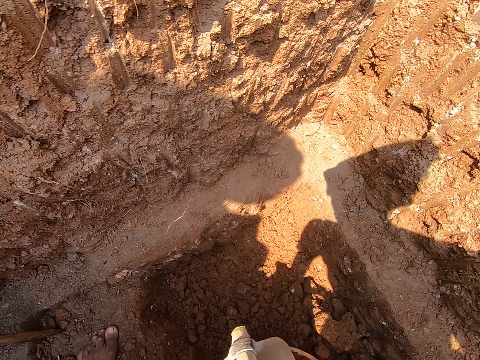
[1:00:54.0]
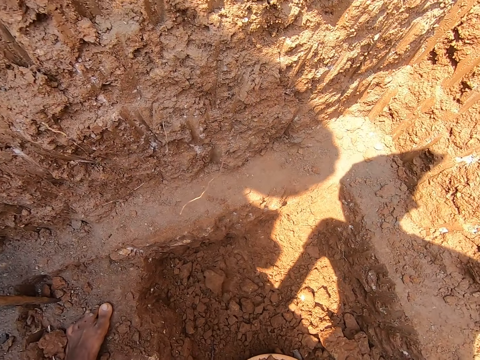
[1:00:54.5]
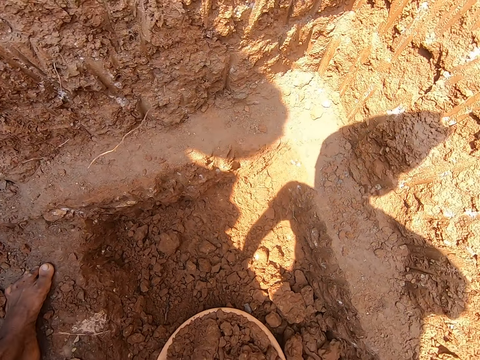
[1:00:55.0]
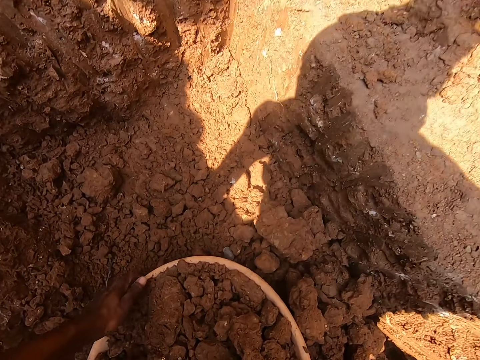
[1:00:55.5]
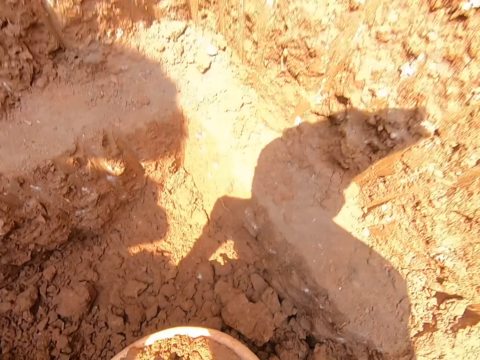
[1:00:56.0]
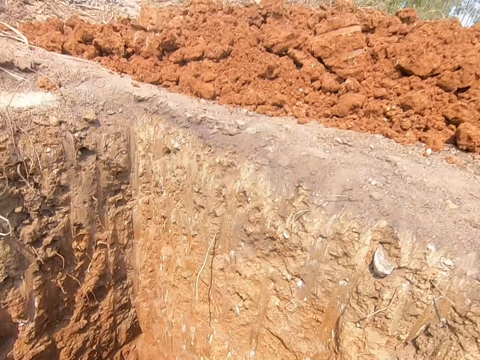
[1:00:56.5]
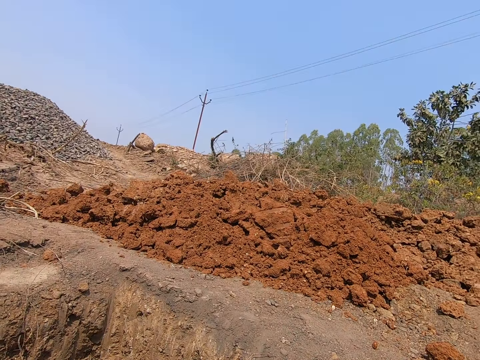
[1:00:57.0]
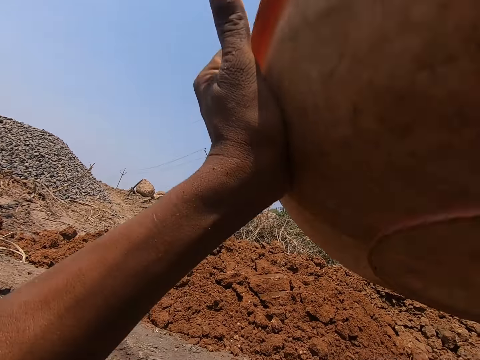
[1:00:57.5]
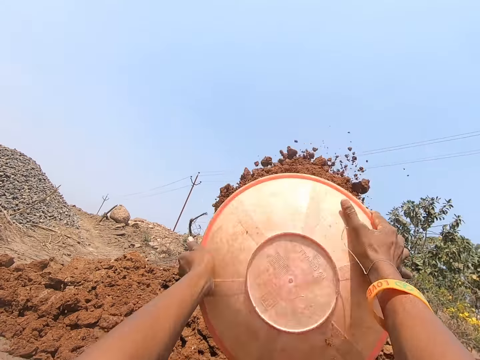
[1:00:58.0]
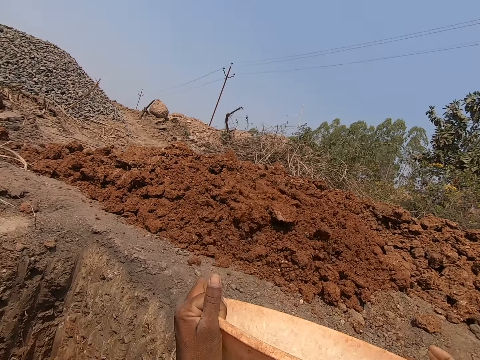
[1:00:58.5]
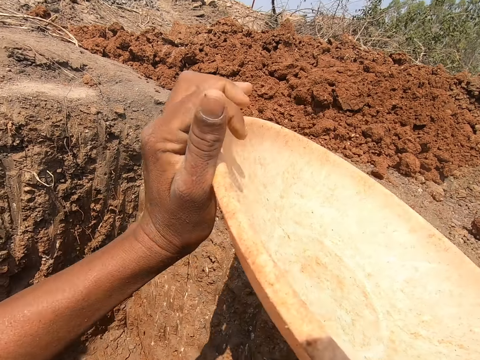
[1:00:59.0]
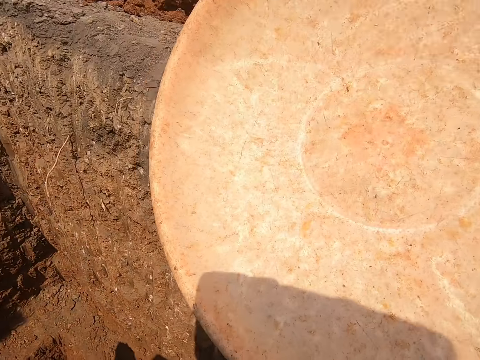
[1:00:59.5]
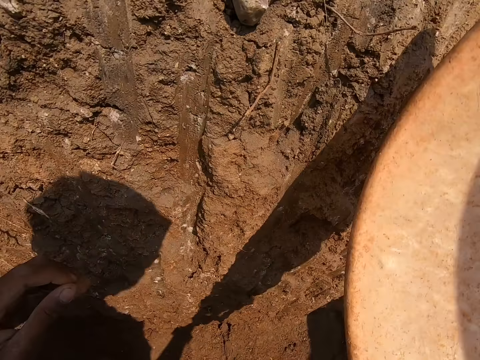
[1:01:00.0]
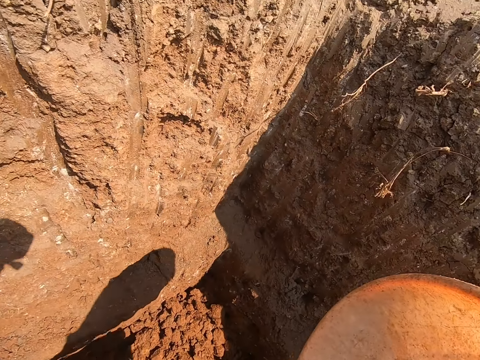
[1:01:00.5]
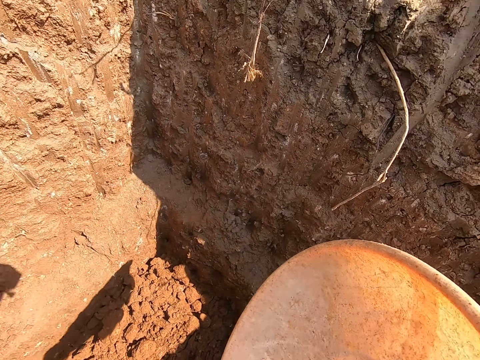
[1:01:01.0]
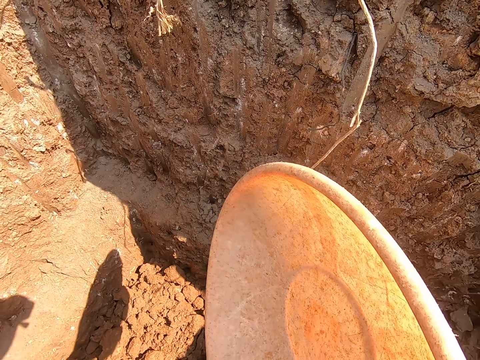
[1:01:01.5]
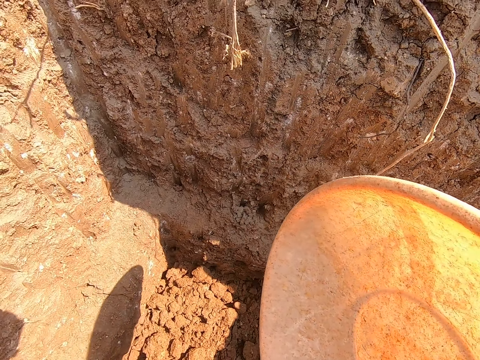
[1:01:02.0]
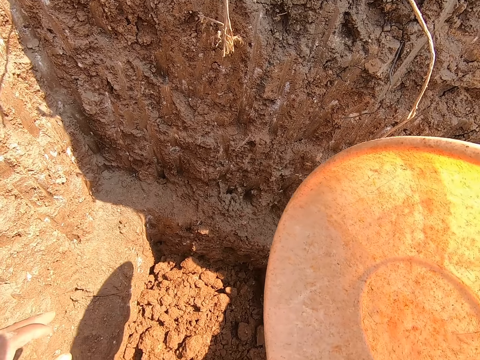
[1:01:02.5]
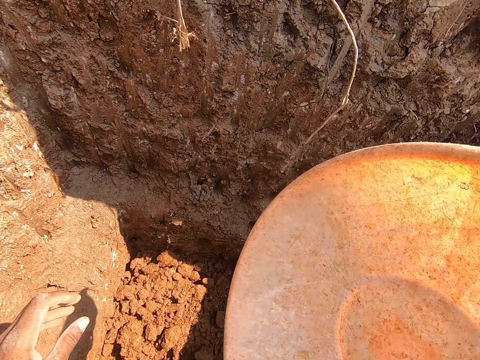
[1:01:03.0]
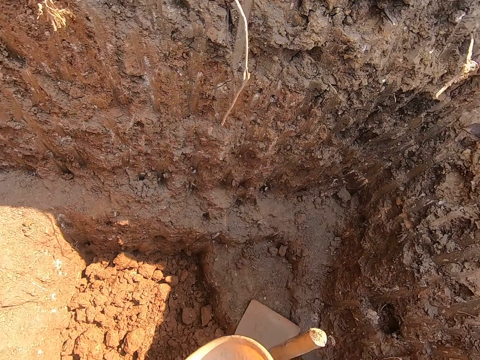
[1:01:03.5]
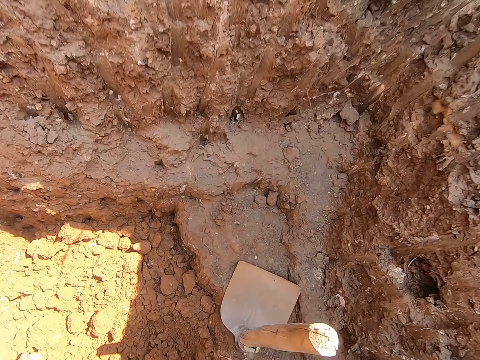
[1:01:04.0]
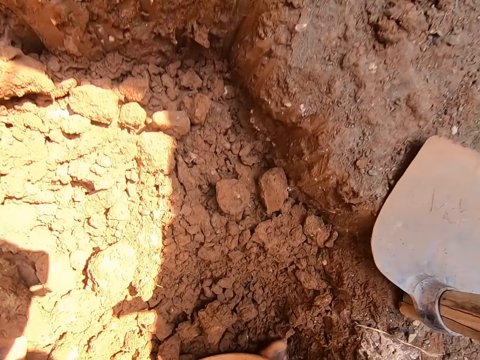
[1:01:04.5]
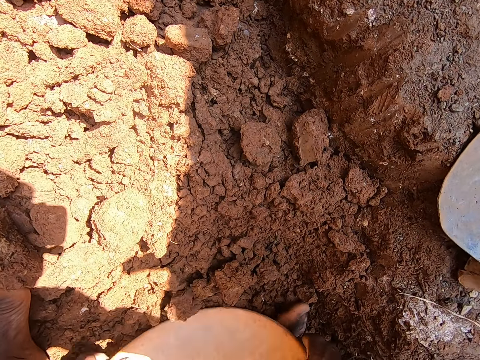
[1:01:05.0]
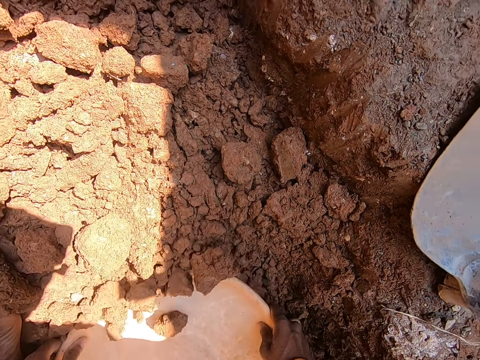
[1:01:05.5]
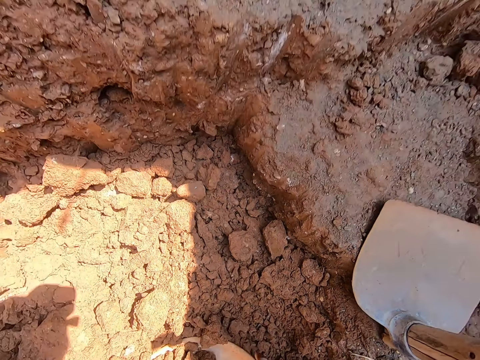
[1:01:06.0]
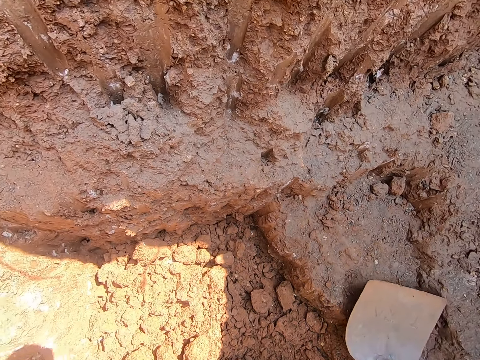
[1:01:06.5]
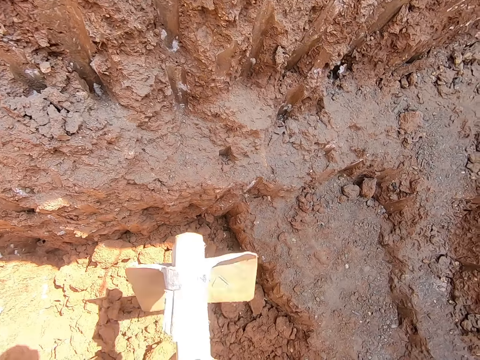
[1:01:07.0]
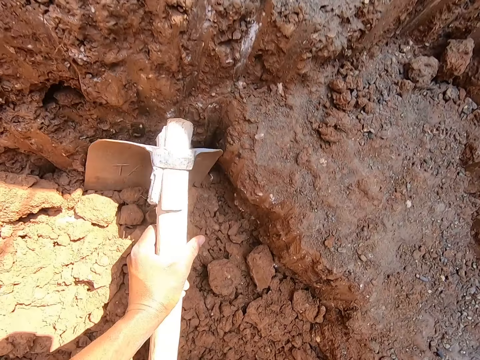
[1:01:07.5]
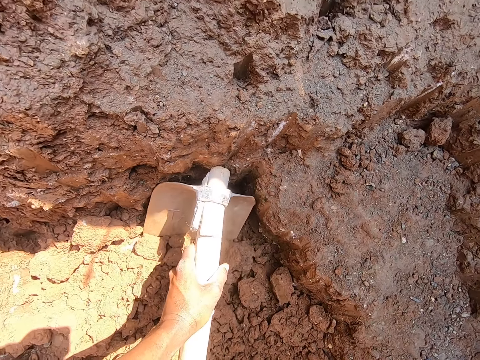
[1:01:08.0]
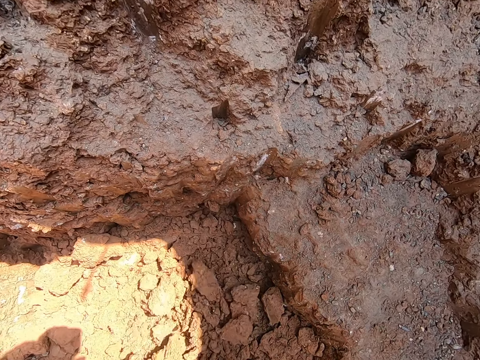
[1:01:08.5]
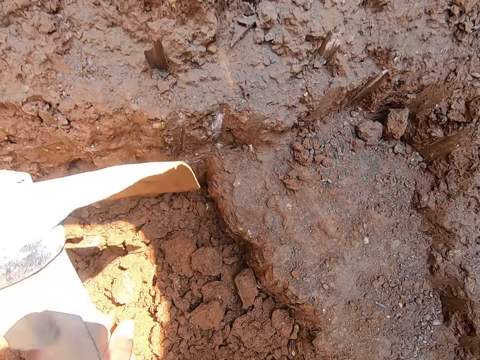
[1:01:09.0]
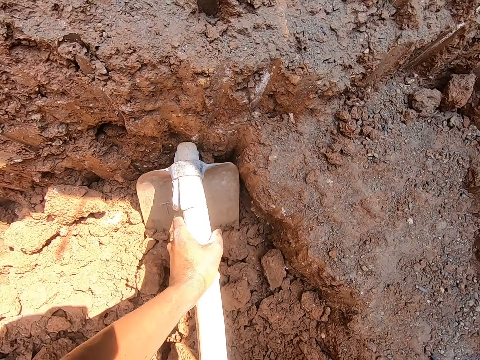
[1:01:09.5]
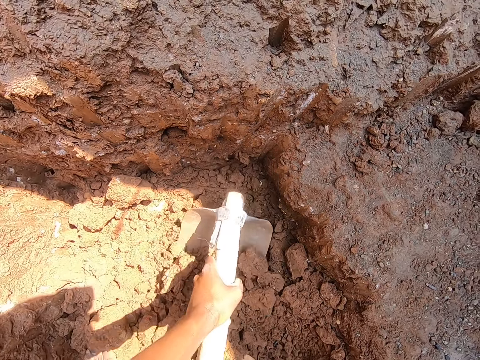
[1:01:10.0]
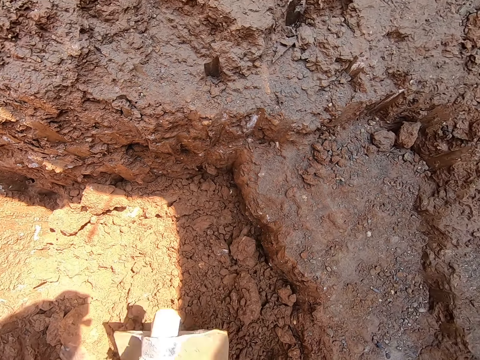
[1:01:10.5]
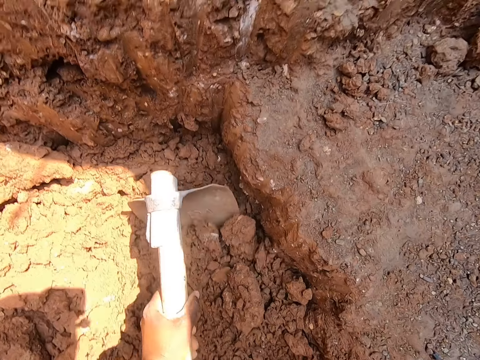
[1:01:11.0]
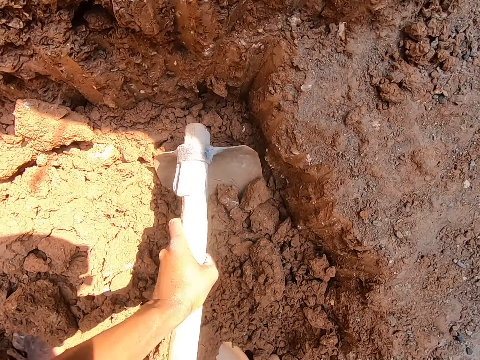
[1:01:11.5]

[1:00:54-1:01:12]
The camera wearer picks the bowl from the ground in the hole with both hands. He throws chunks of clay from the bowl in both hands on the ground. He scoops chunks of clay from the ground in the hole with the bowl in both hands. He picks the hoe from the ground in the hole with his right hand. He scoops chunks of clay from the ground in the hole to the bowl on the ground with the hoe in both hands. He digs the ground with the hoe tool.

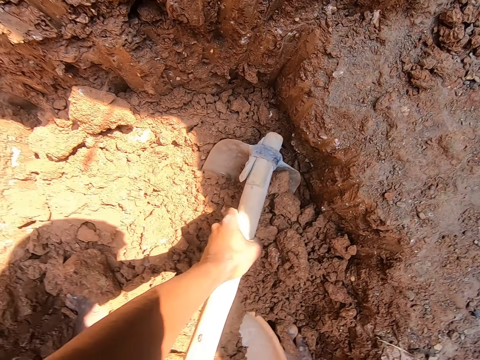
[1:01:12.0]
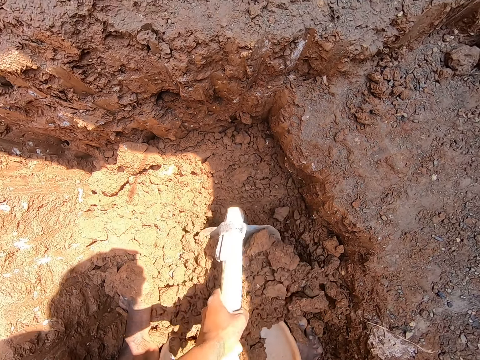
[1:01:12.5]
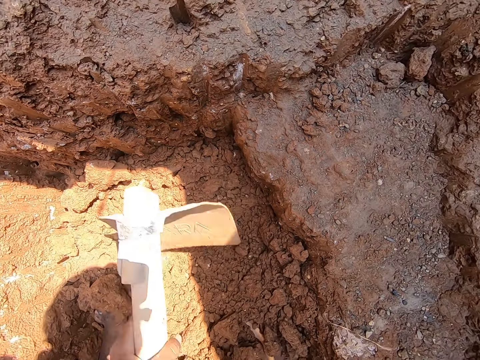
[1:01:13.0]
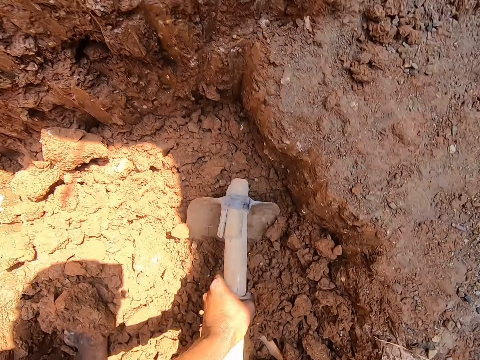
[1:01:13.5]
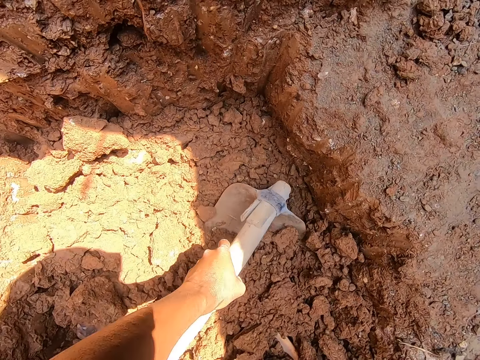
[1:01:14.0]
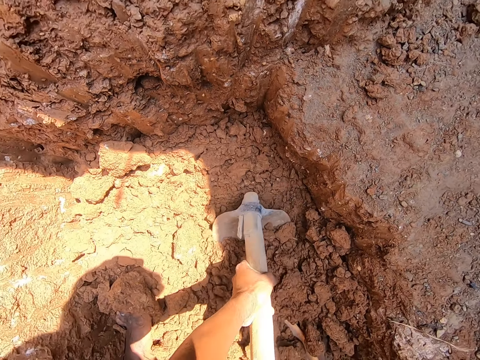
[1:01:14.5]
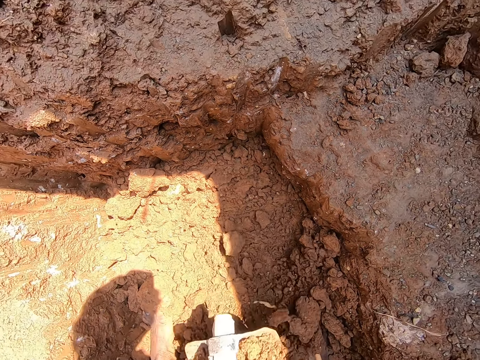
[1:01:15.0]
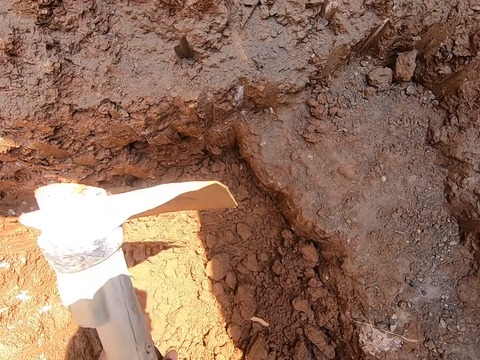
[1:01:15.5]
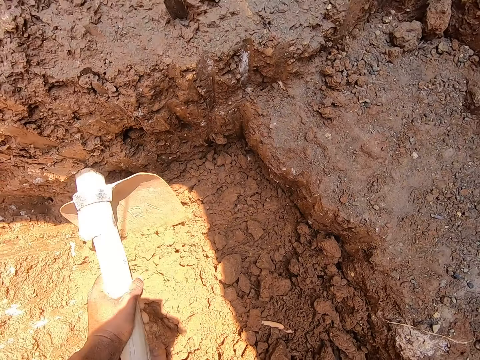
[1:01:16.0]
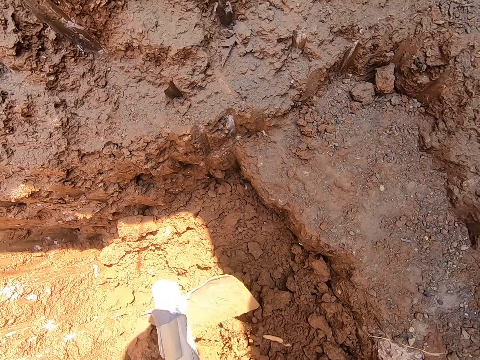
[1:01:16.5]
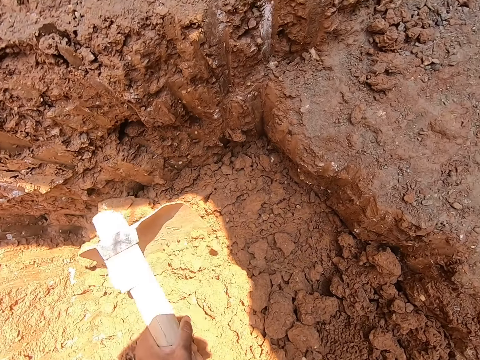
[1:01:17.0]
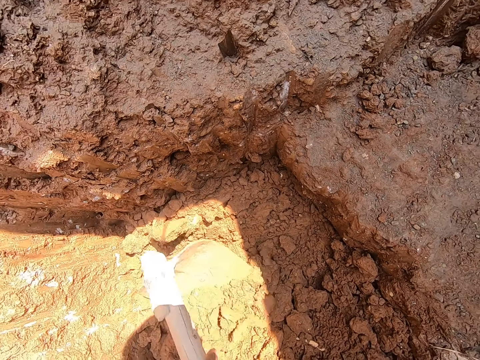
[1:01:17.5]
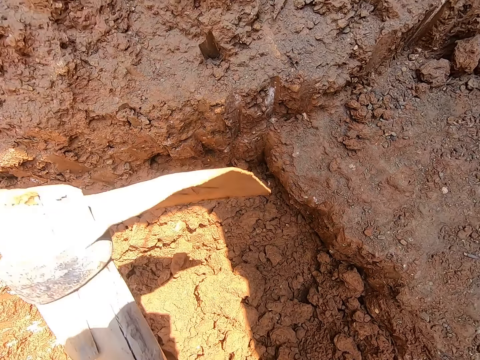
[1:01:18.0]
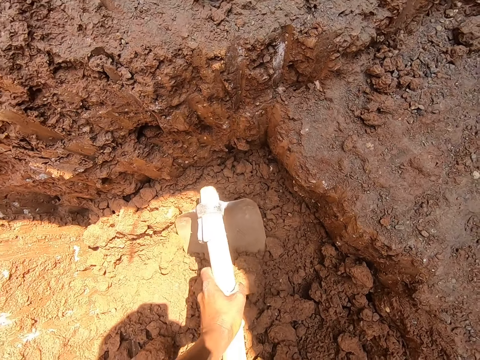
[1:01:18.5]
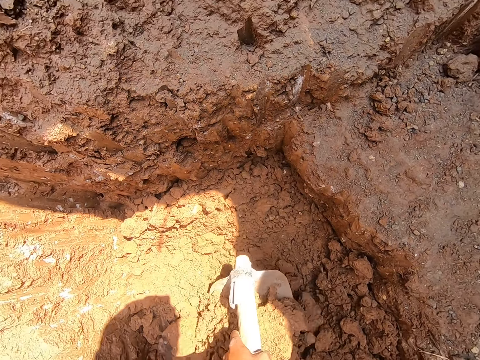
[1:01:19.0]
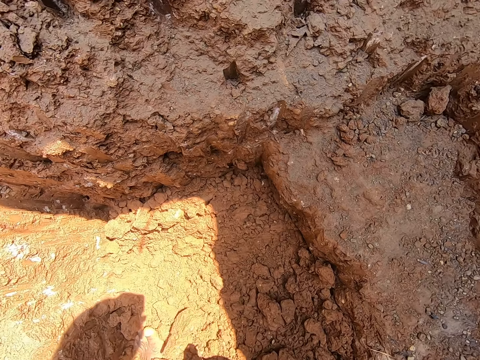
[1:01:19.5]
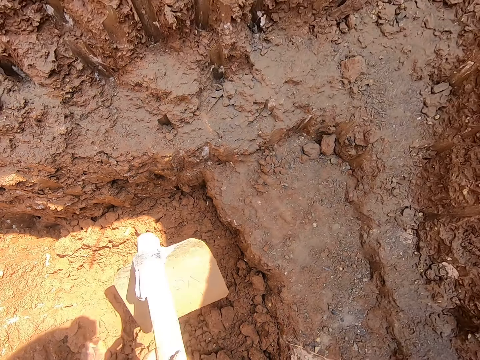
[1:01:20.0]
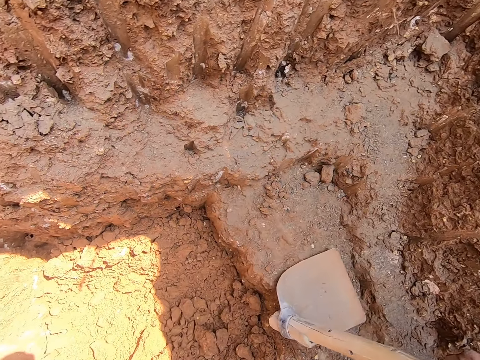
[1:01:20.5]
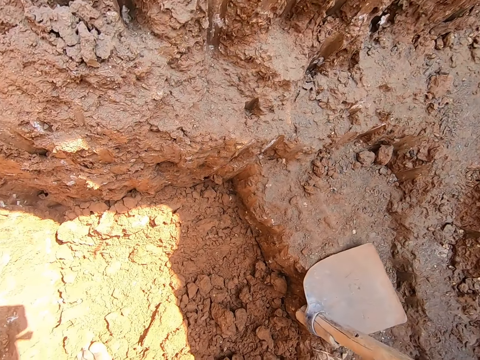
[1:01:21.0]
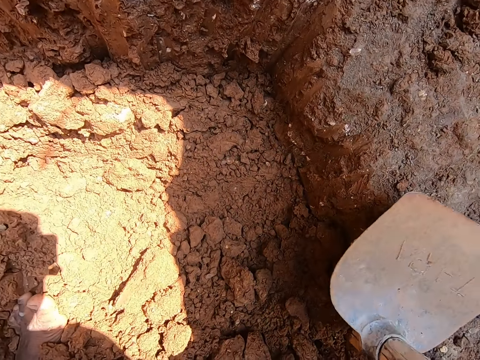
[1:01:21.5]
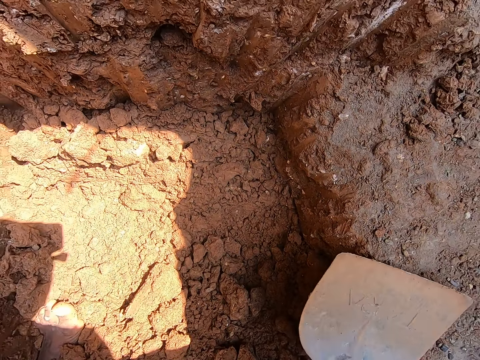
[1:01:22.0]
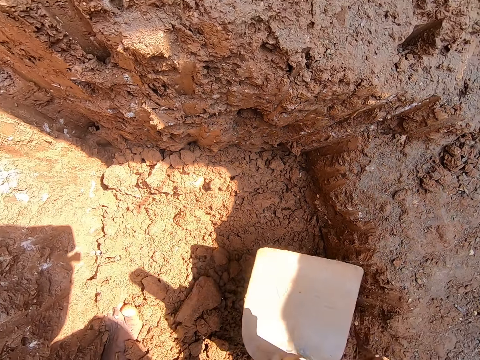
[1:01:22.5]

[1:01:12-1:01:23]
The camera wearer places the hoe in his right hand on the ground in the hole.
